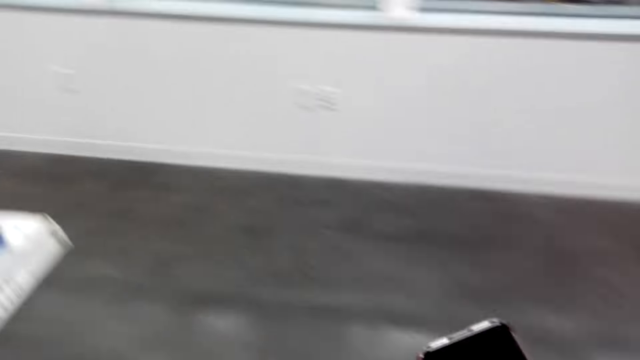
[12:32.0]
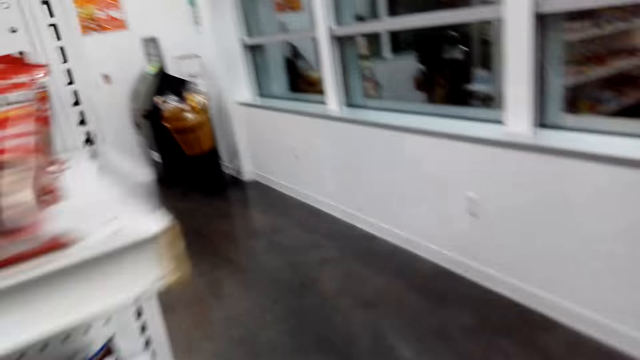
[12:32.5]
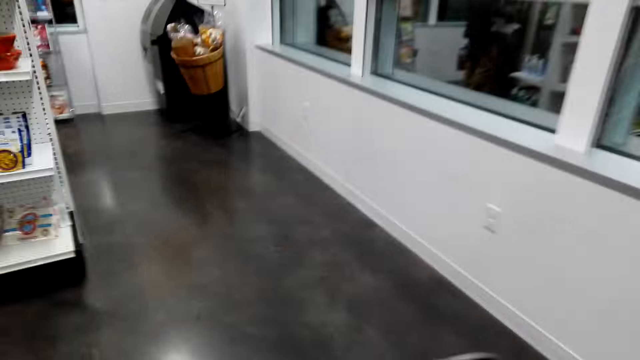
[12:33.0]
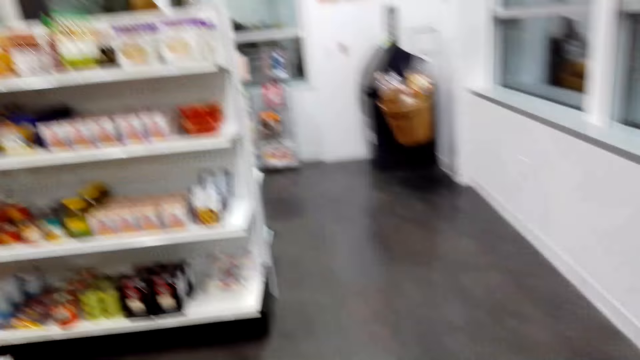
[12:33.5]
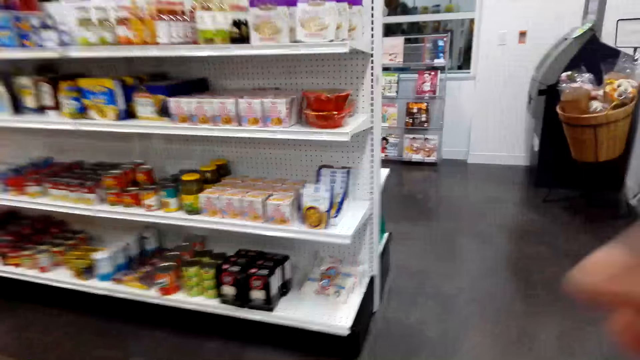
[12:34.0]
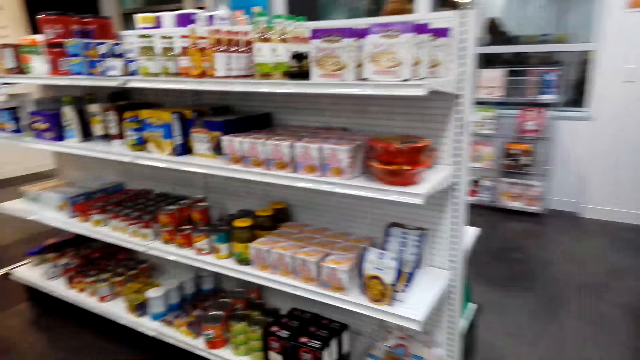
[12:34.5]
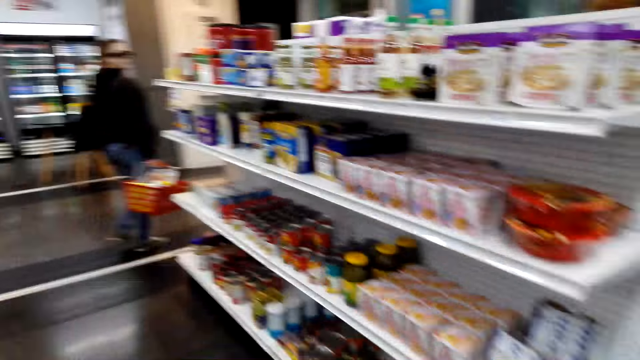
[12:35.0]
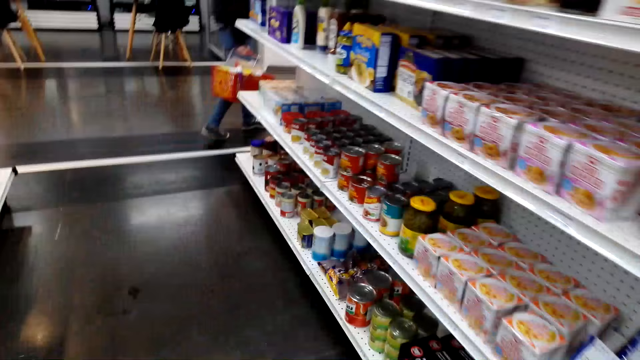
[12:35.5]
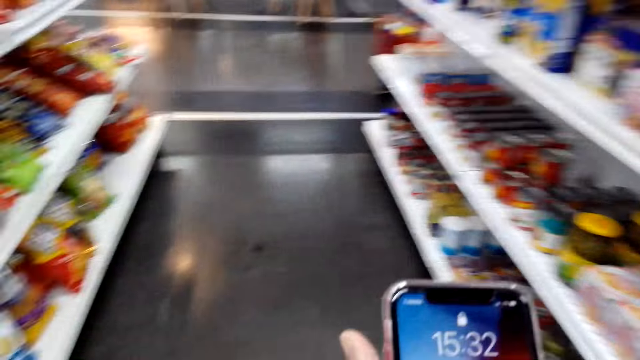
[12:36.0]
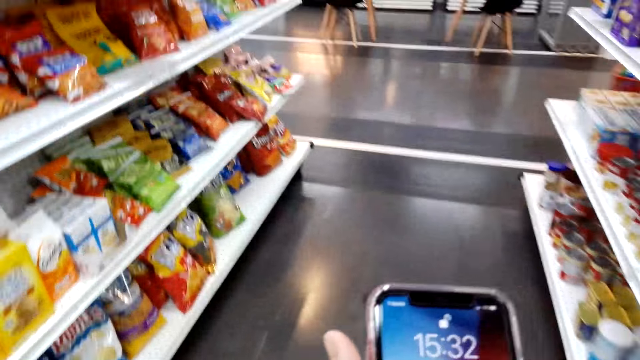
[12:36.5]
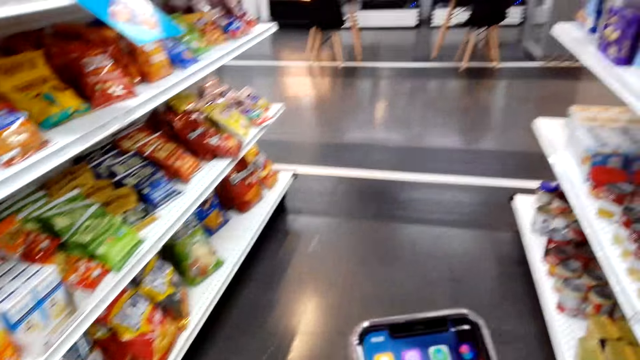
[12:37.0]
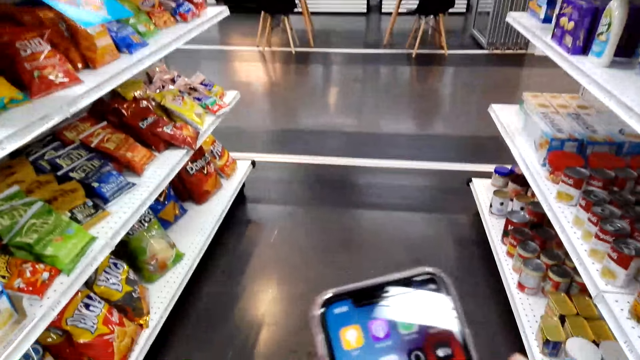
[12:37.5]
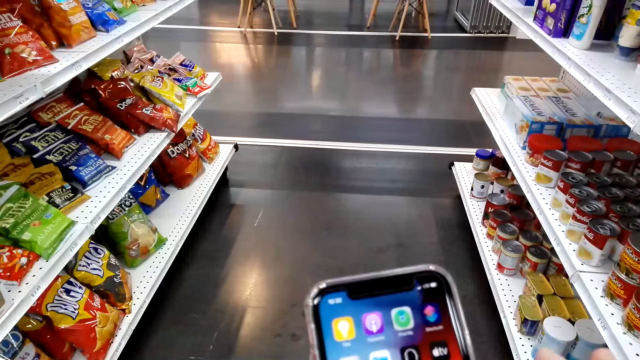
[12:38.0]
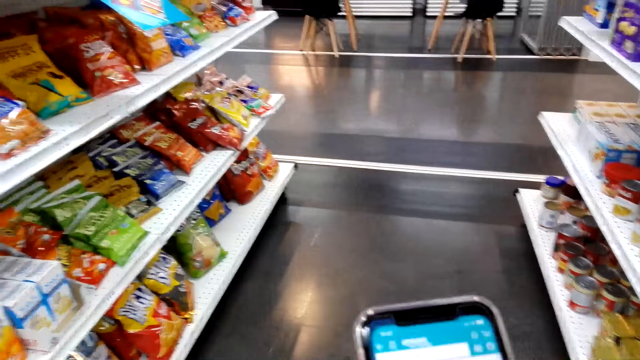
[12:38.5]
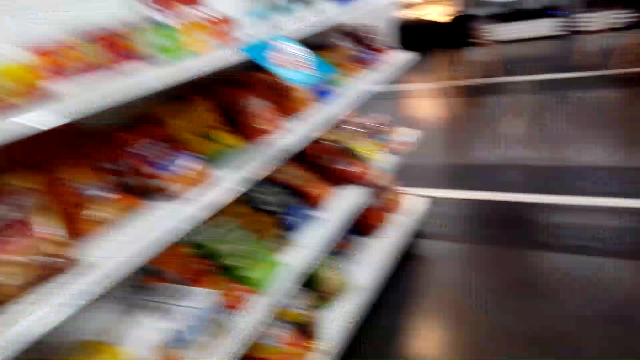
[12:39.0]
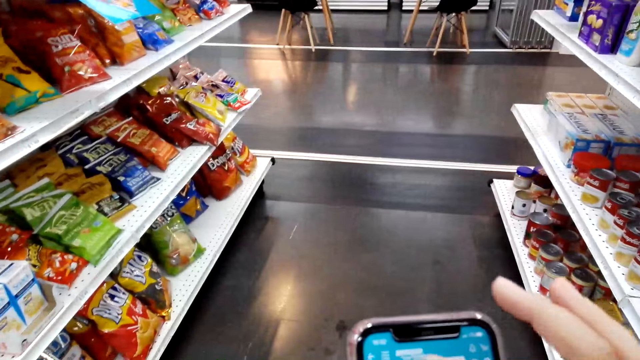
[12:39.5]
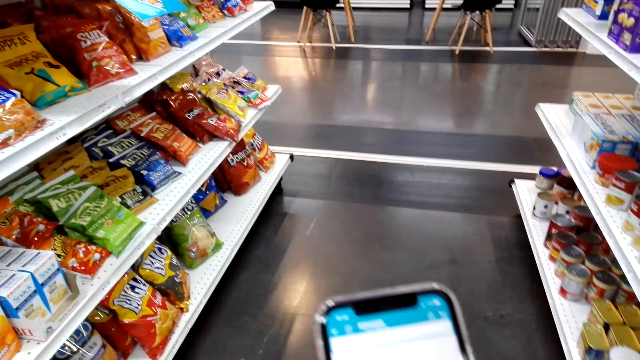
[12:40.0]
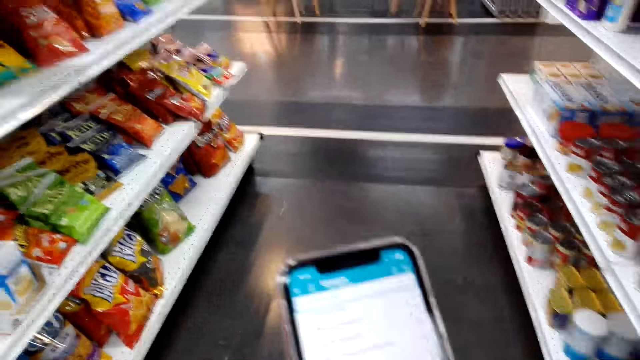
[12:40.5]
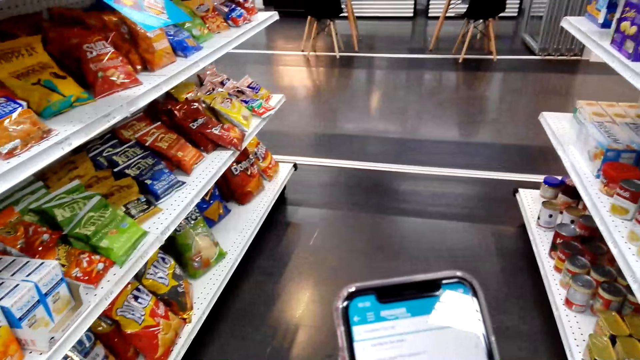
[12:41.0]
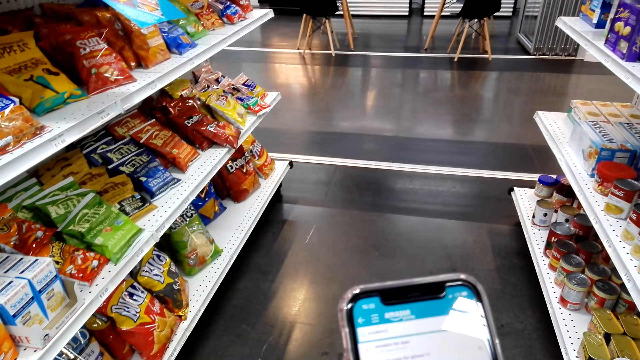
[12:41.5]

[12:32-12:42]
The camera wearer holds a phone. A woman walks near the shelves. The camera wearer operates the phone.

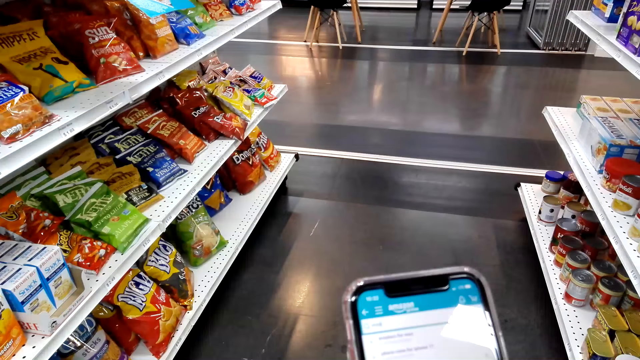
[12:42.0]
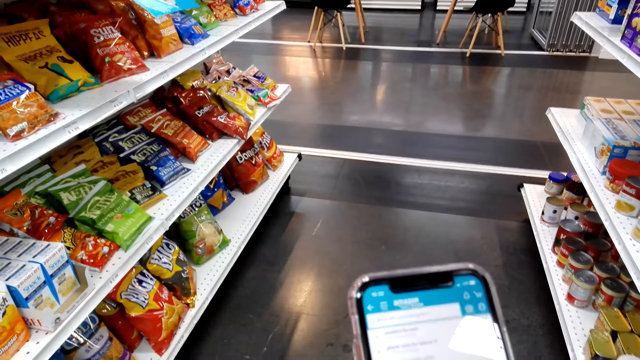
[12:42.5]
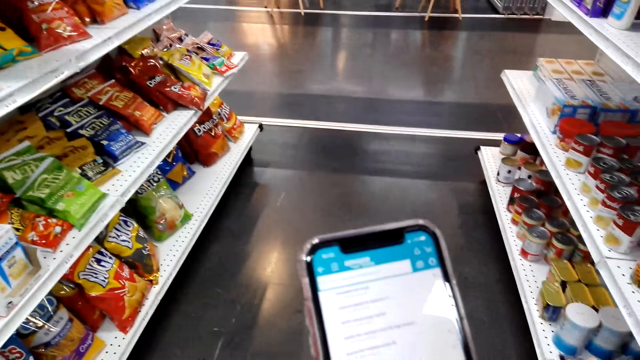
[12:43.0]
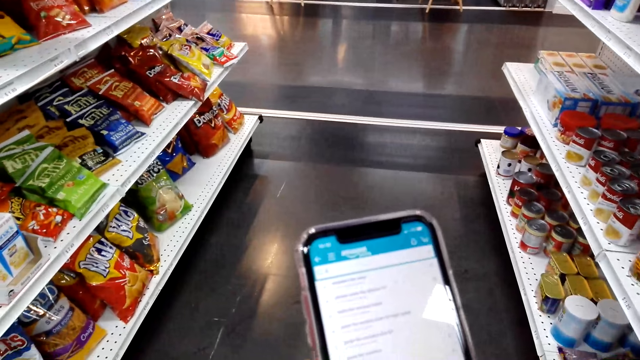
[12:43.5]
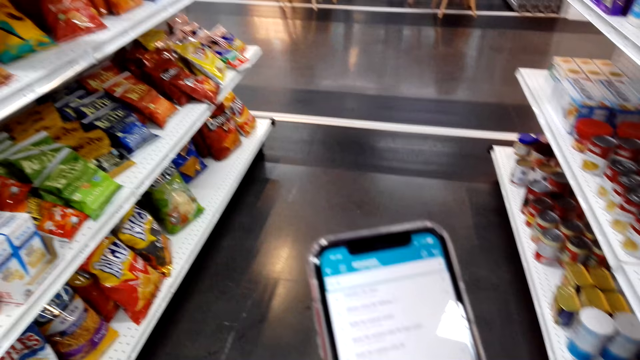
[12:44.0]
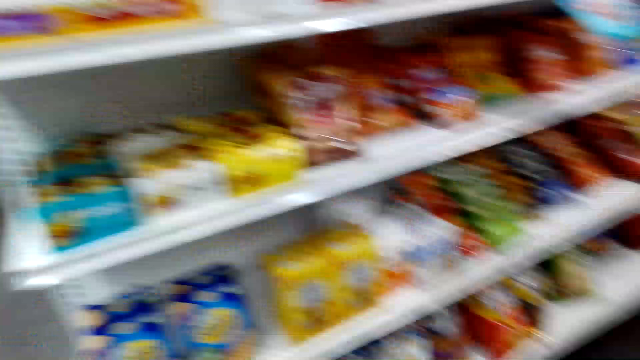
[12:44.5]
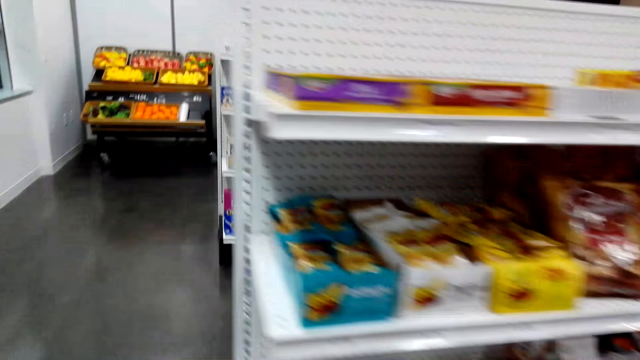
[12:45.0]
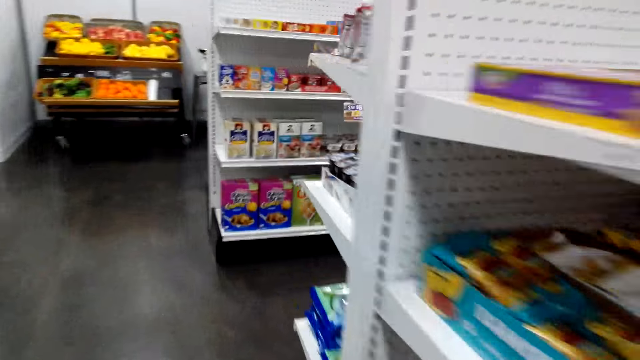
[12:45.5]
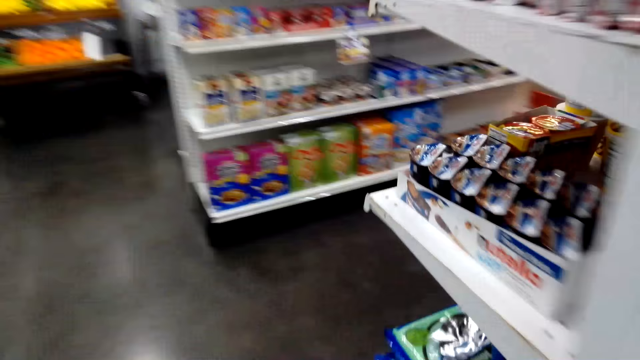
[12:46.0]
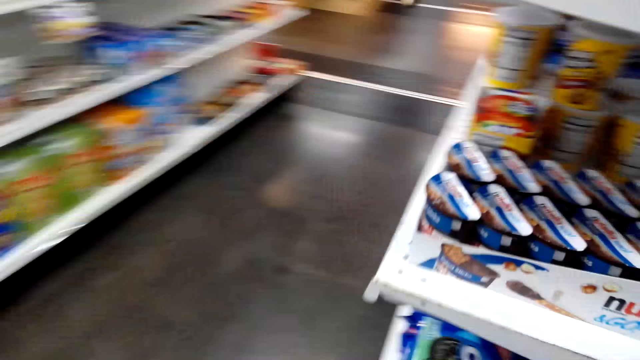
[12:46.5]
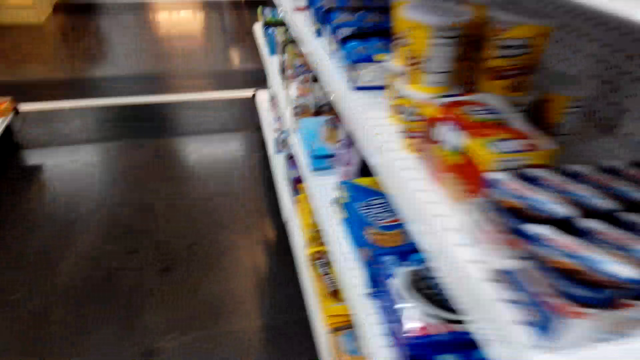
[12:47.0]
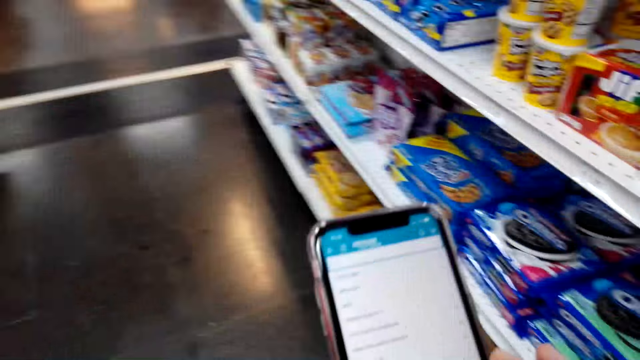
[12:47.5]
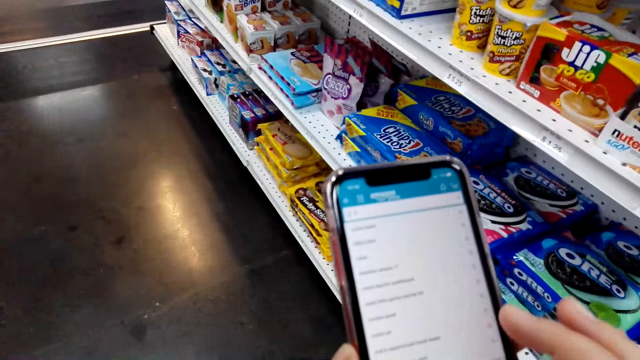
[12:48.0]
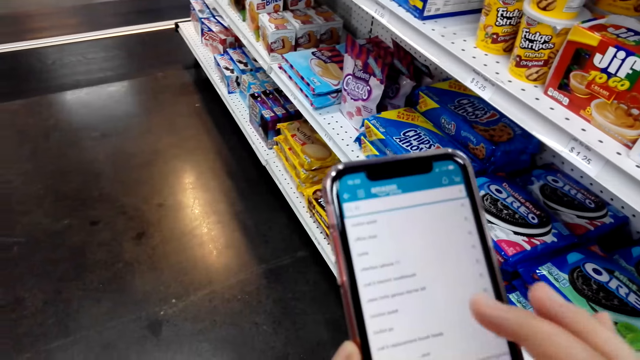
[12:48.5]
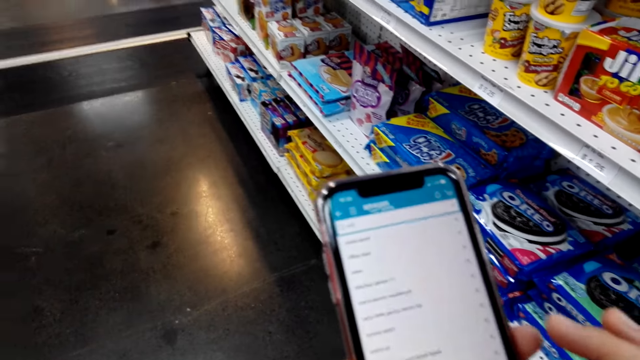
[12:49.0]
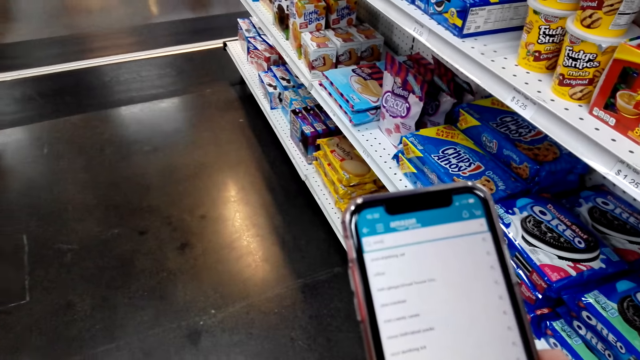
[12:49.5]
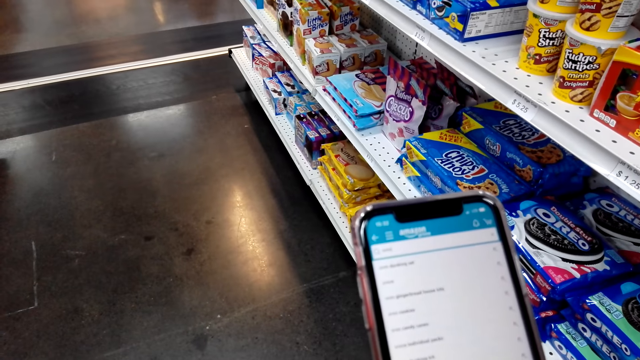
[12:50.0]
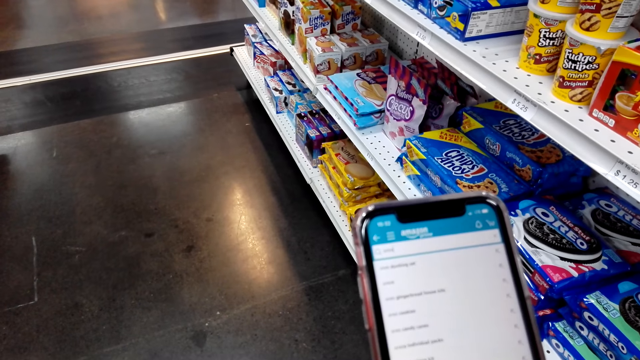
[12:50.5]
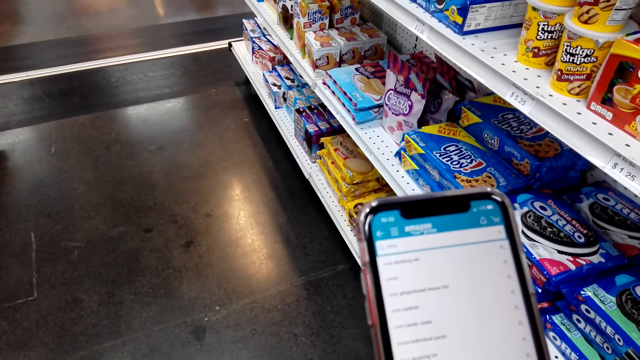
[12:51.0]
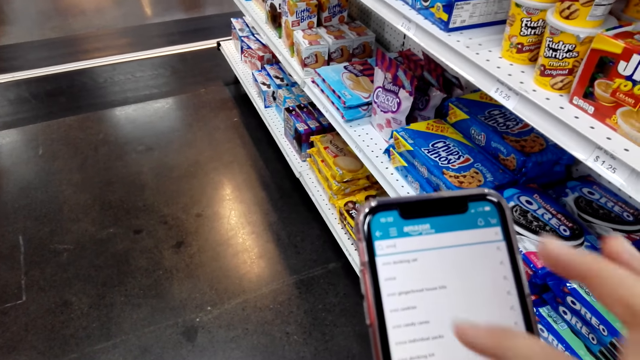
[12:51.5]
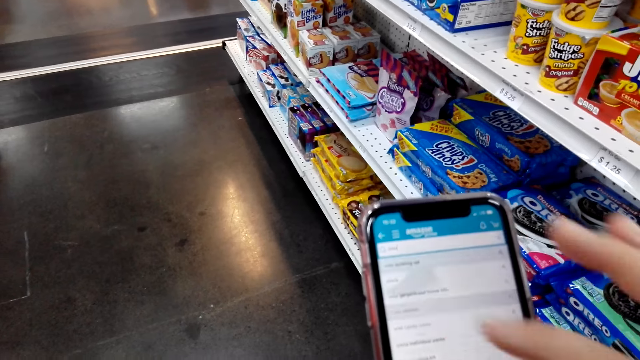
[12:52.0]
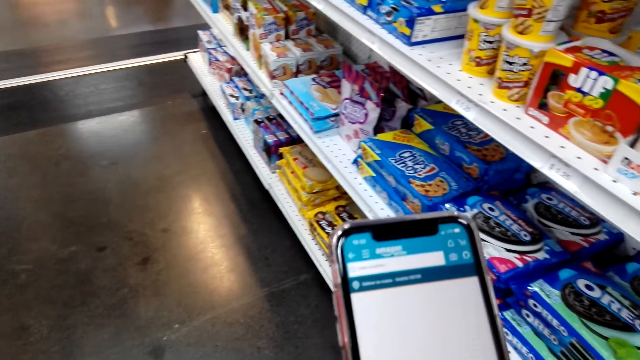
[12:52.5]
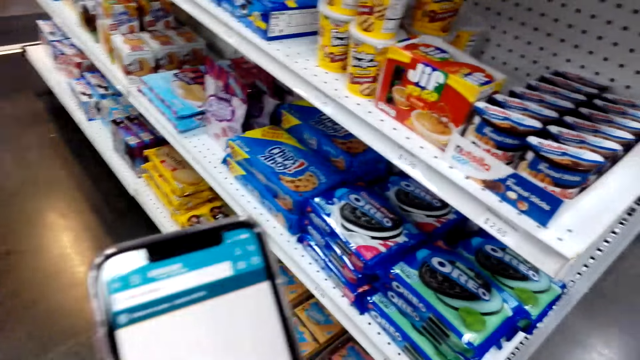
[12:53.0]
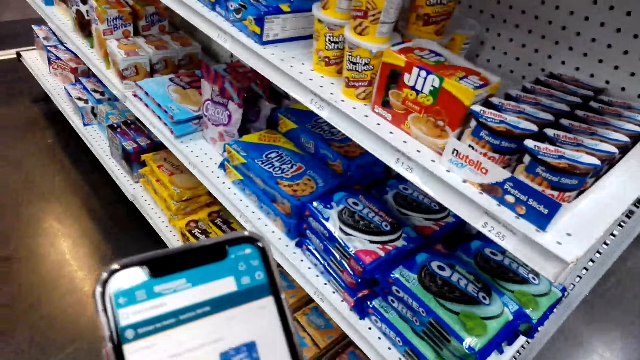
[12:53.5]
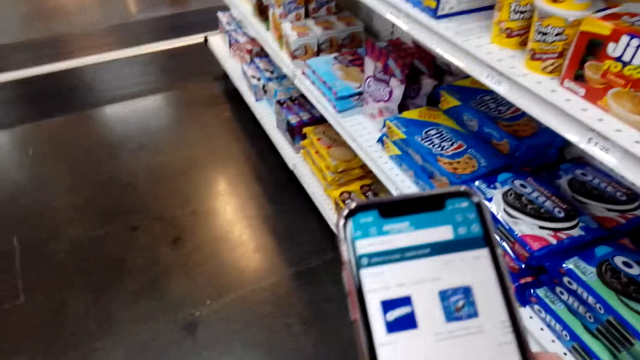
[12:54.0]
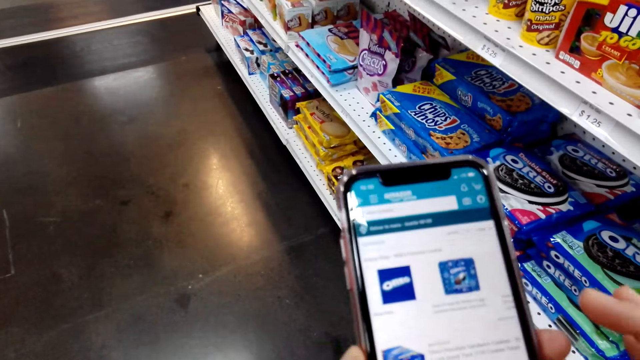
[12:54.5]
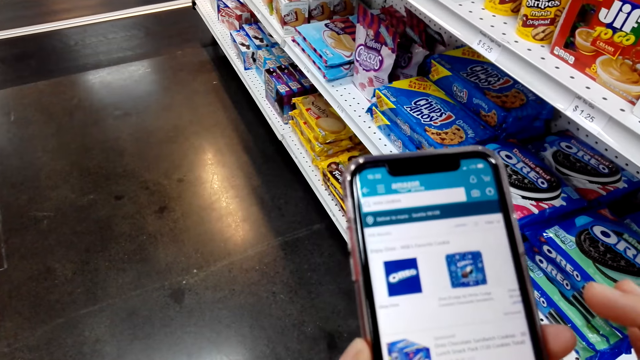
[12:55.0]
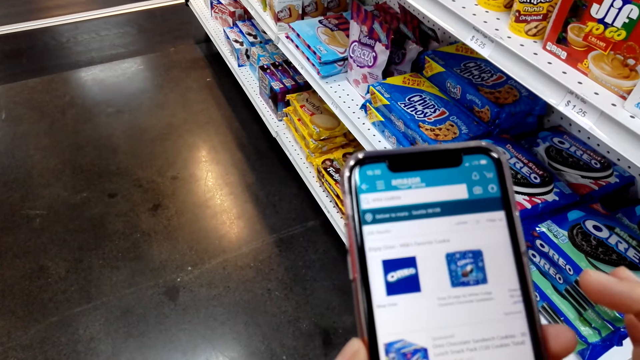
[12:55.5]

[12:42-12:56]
The camera wearer walks around the store. They operate a phone.
